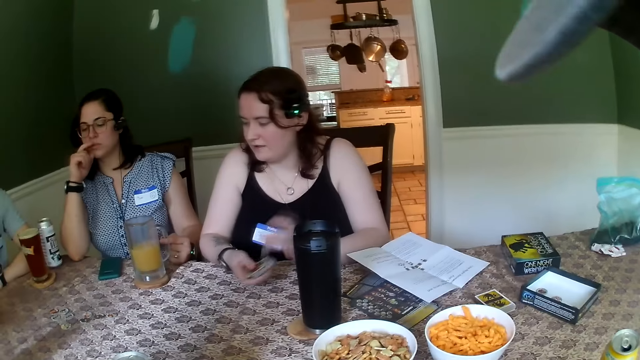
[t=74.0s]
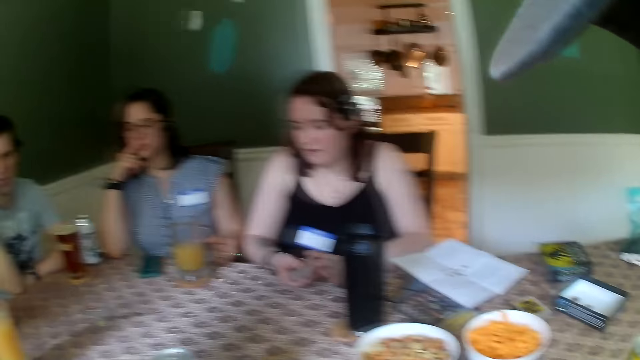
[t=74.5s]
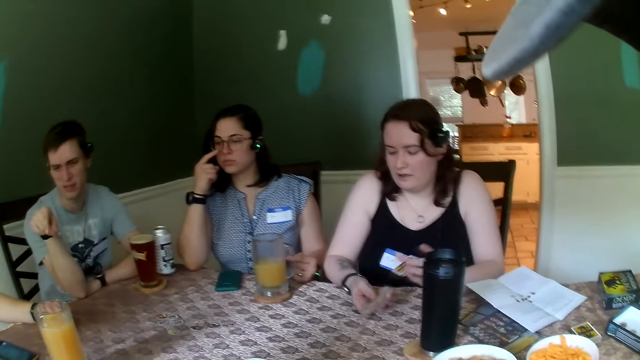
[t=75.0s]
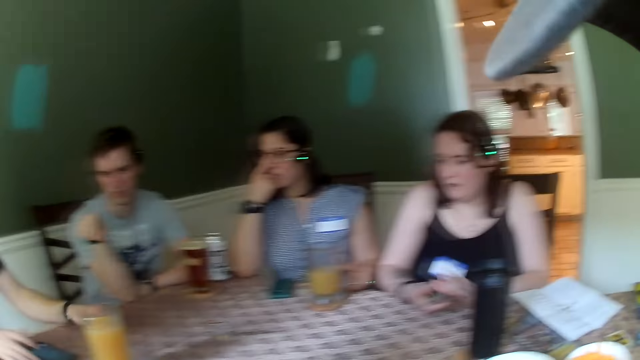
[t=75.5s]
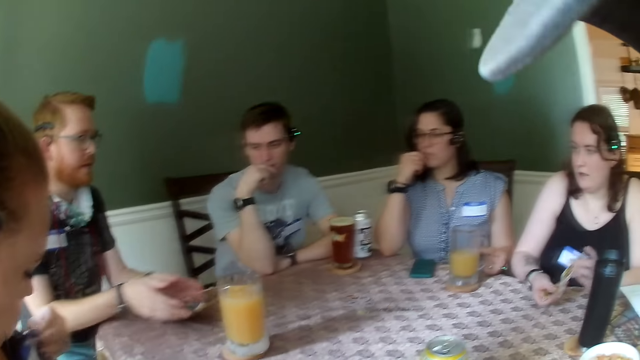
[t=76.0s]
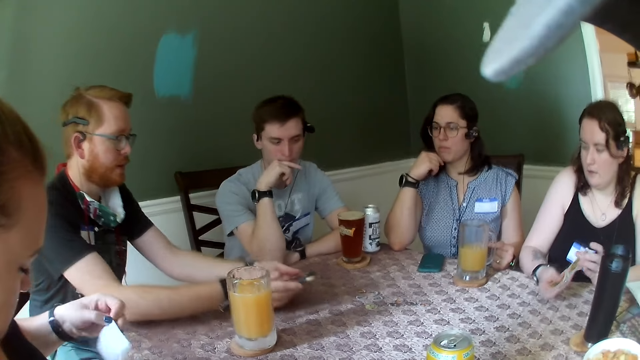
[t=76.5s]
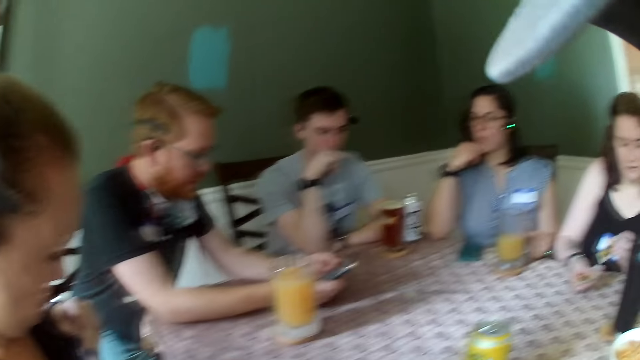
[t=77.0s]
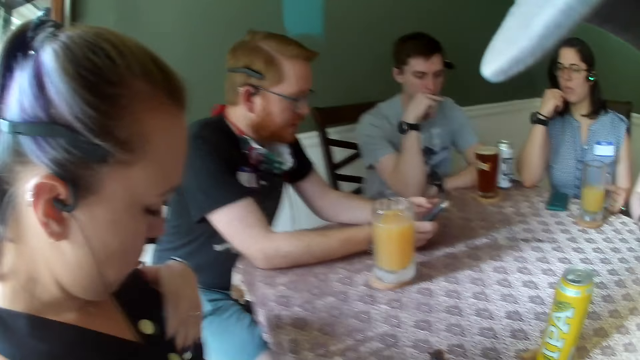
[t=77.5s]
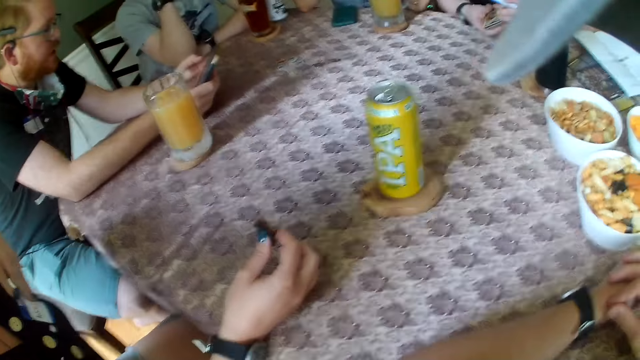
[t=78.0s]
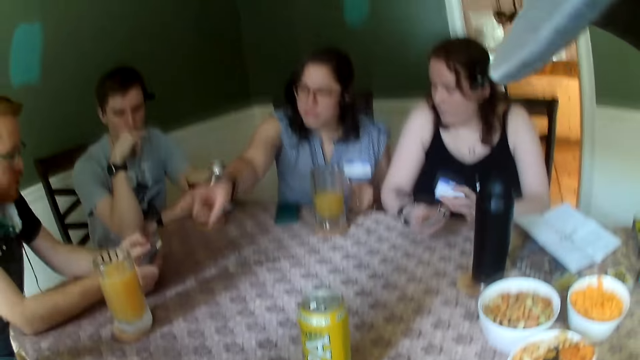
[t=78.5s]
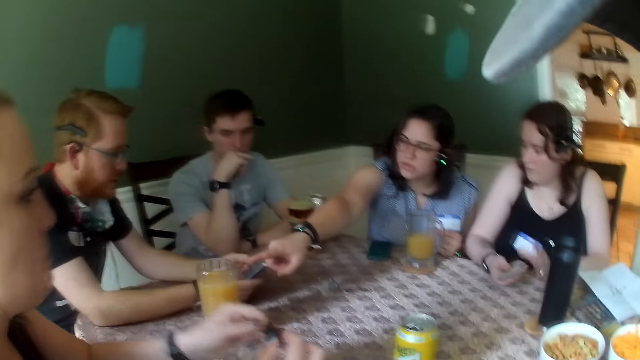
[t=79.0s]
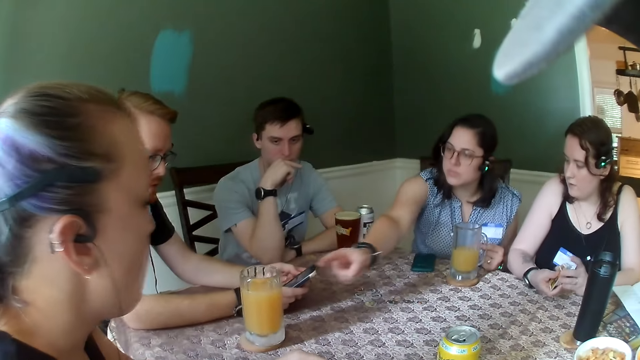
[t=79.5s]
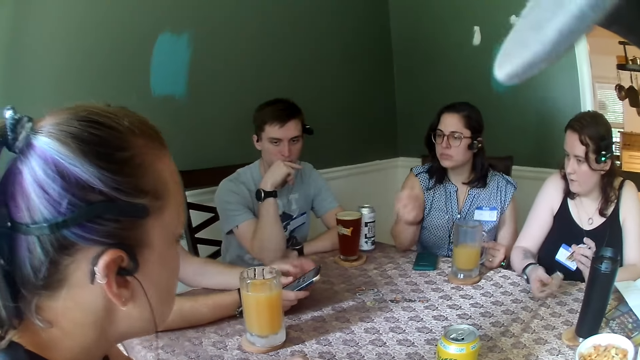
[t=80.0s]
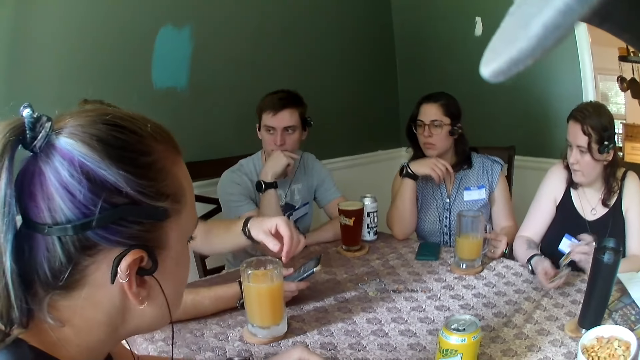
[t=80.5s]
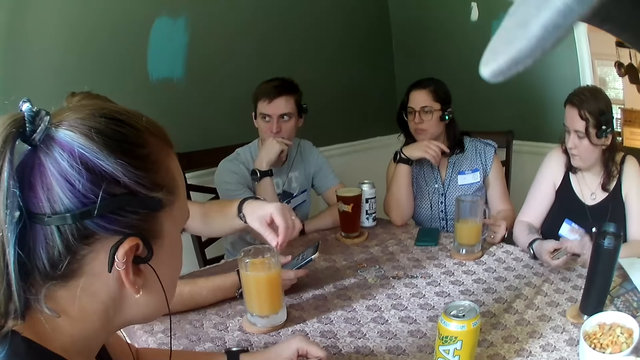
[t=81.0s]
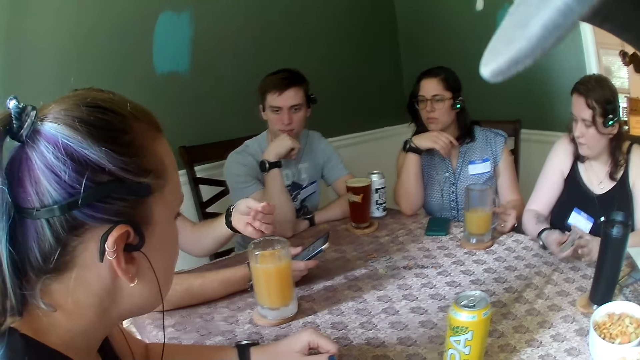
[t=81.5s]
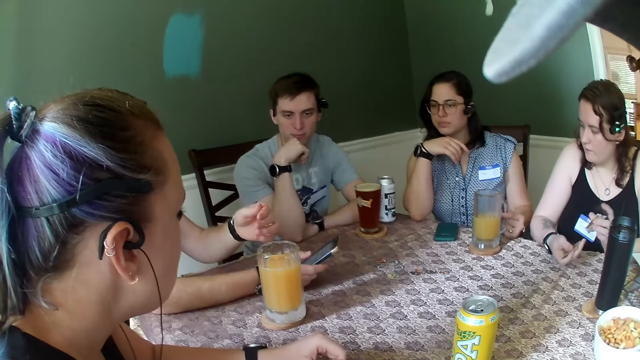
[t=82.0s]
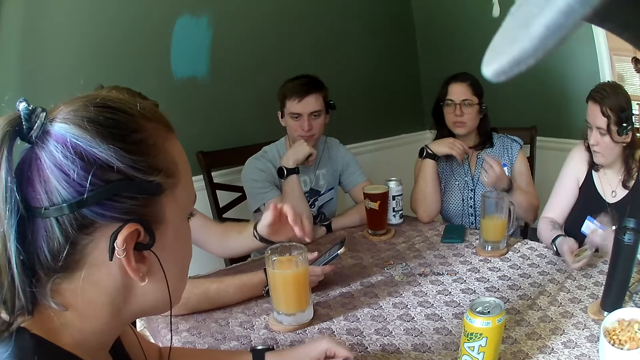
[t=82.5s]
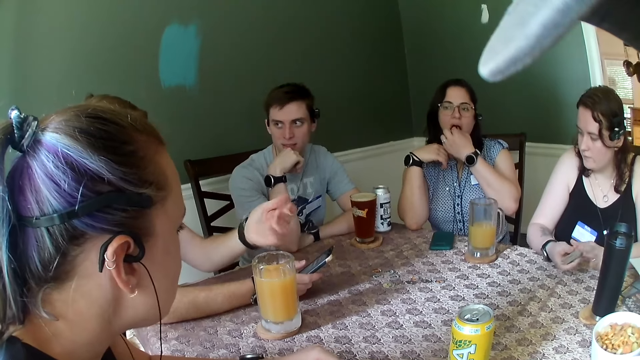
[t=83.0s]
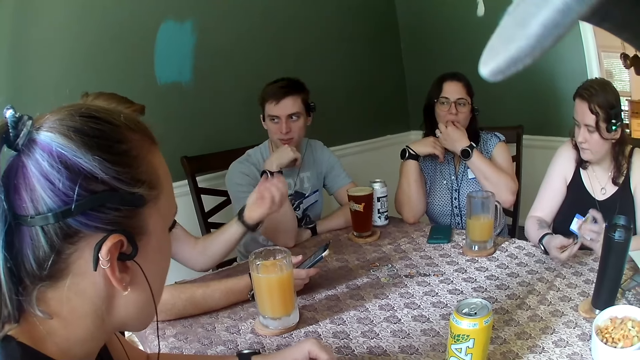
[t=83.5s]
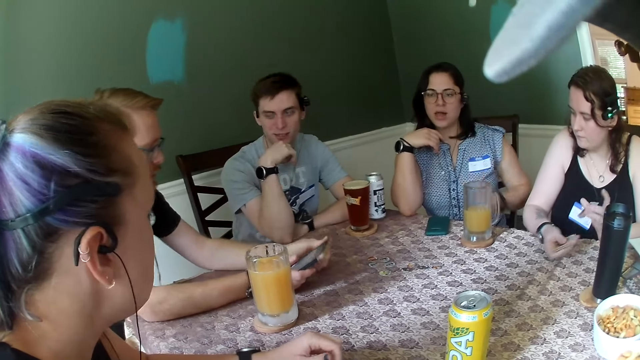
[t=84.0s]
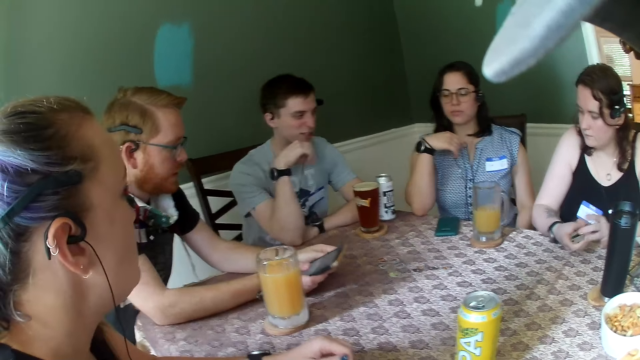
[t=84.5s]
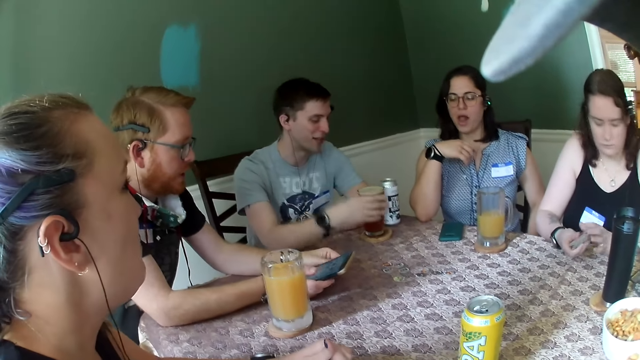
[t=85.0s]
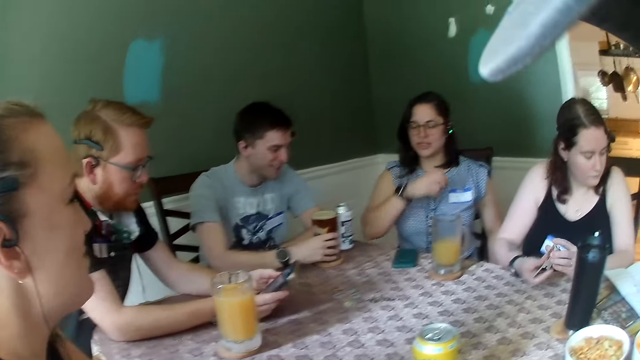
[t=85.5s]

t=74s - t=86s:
The woman shuffles the card in her hands. The man converses with another man. The other man operates a phone with both hands. Another woman points her right hand at the glass cup on the table. A person shuffles cards. The camera wearer cleans the mouth of the glass cup with his left hand. Another woman converses with everyone on the table. The first man converses with everyone on the table.

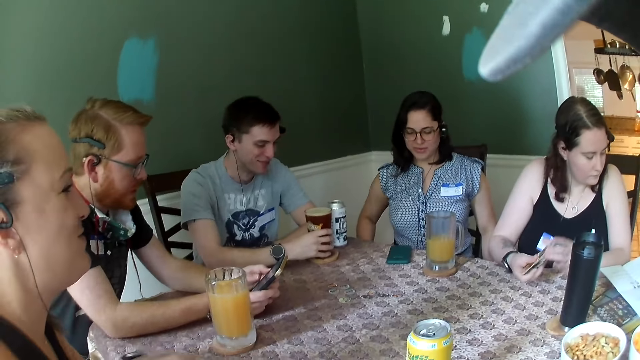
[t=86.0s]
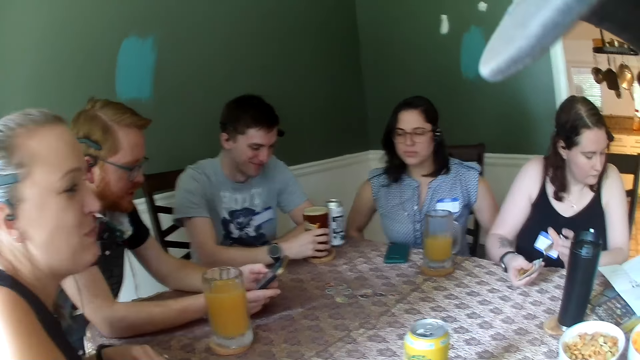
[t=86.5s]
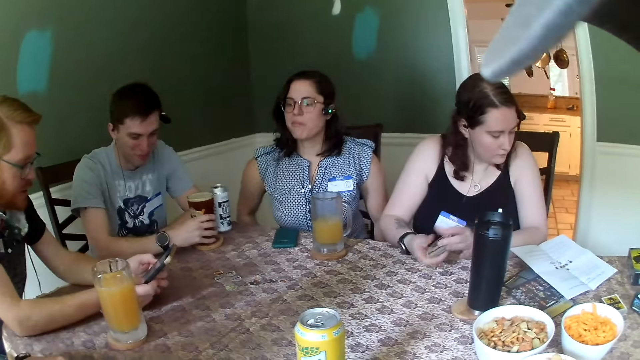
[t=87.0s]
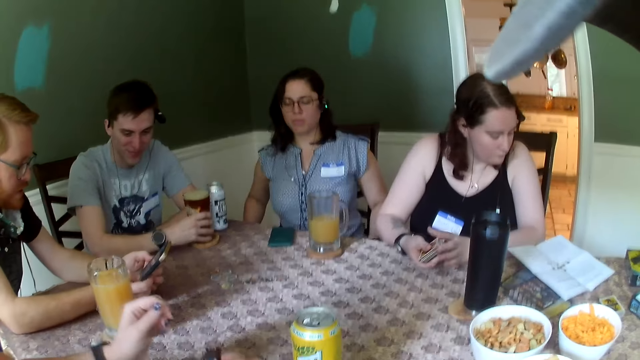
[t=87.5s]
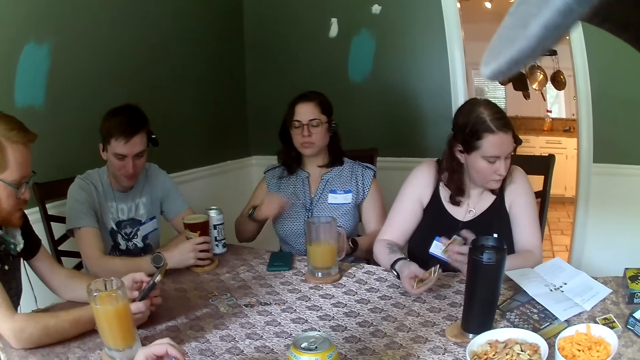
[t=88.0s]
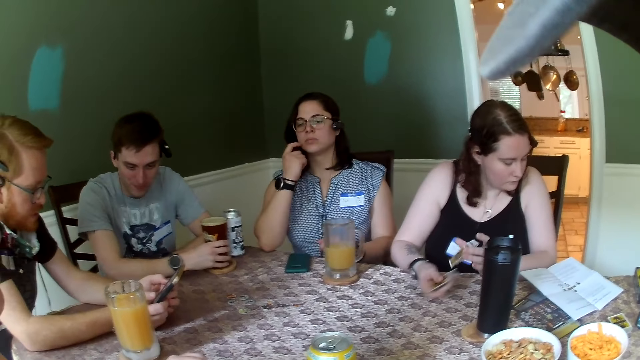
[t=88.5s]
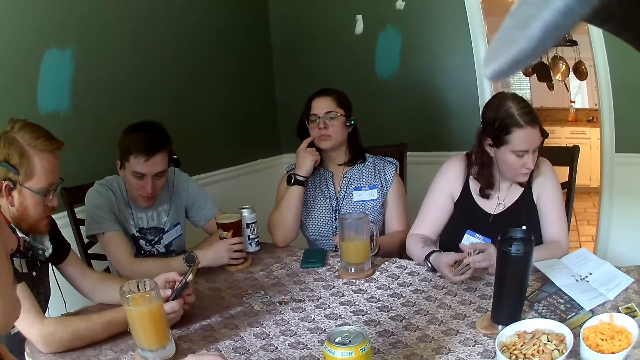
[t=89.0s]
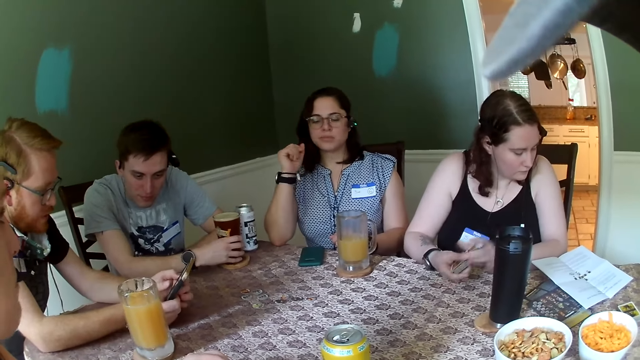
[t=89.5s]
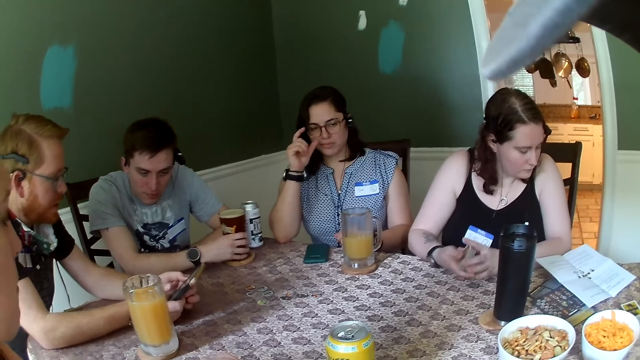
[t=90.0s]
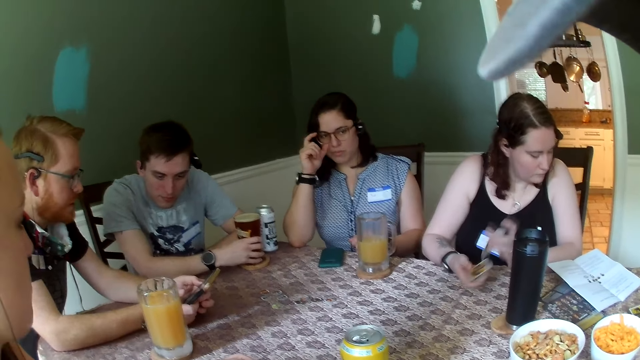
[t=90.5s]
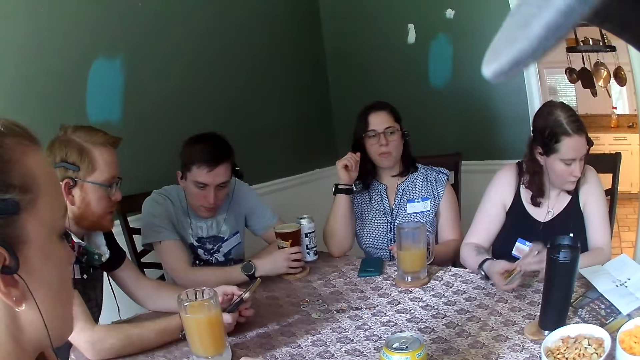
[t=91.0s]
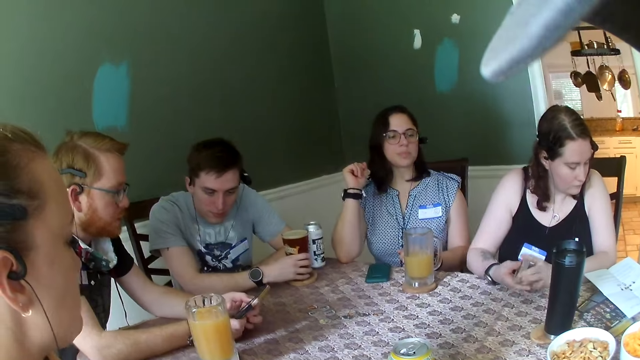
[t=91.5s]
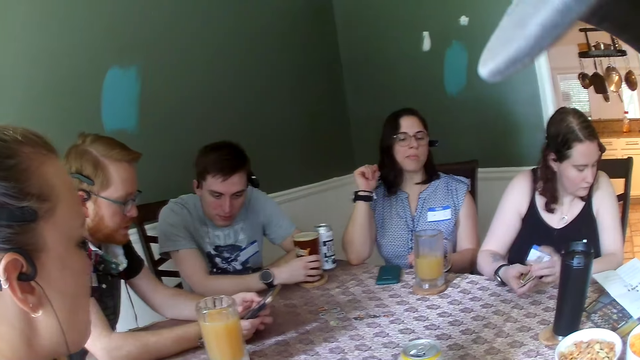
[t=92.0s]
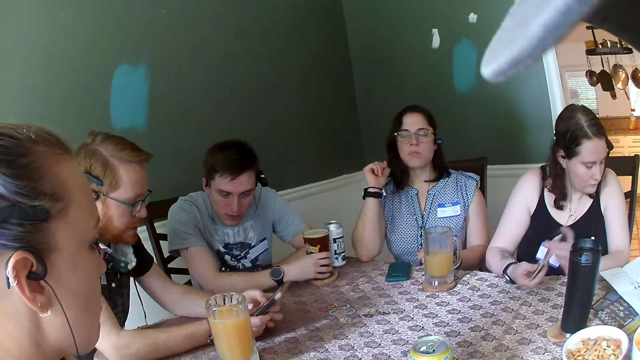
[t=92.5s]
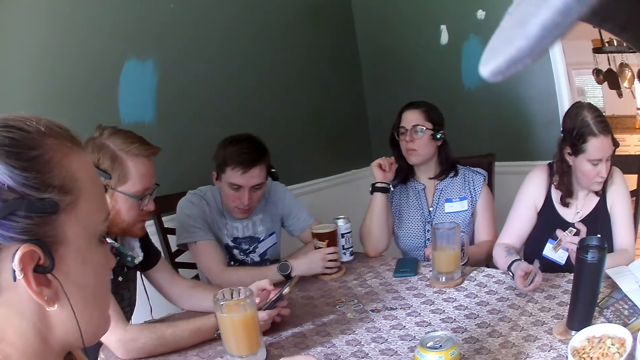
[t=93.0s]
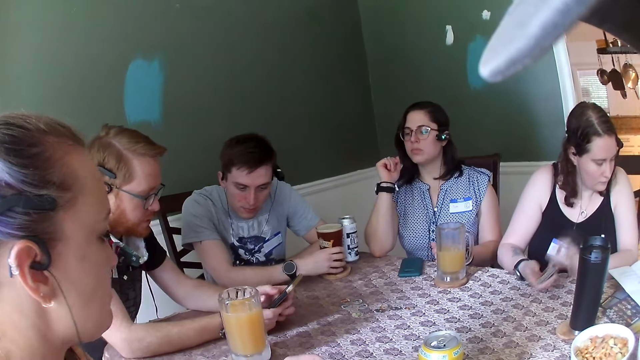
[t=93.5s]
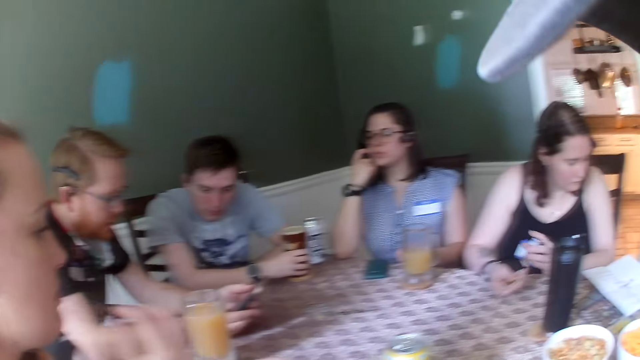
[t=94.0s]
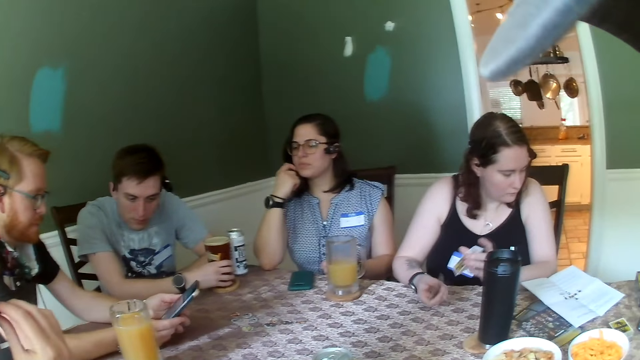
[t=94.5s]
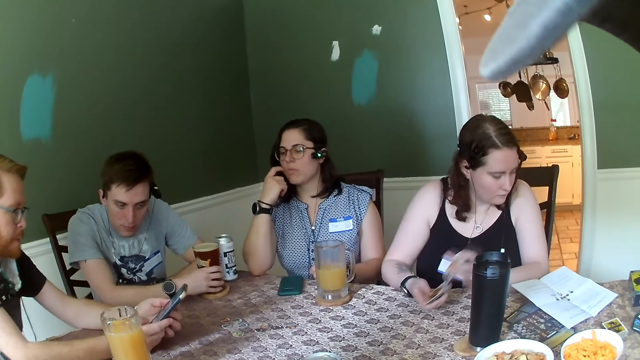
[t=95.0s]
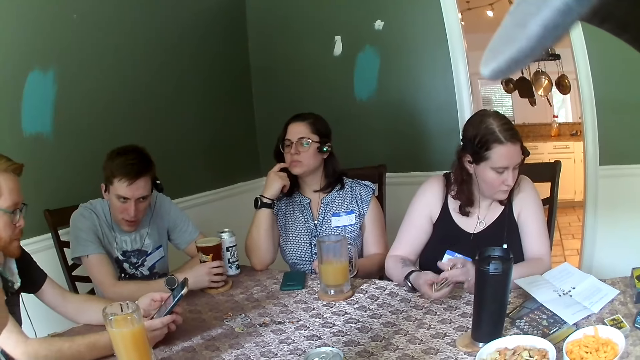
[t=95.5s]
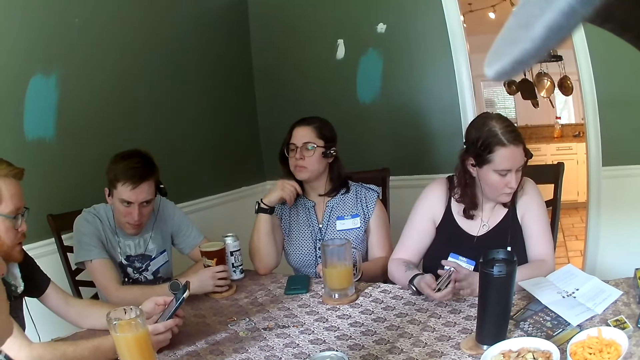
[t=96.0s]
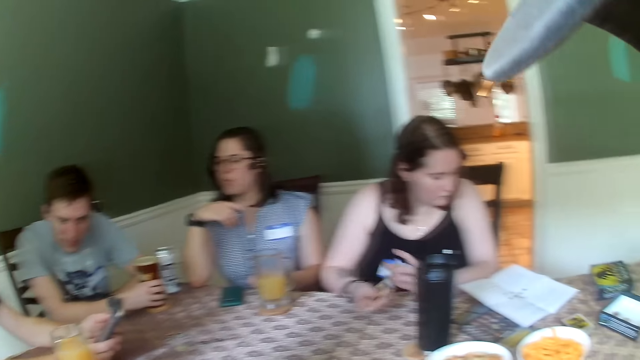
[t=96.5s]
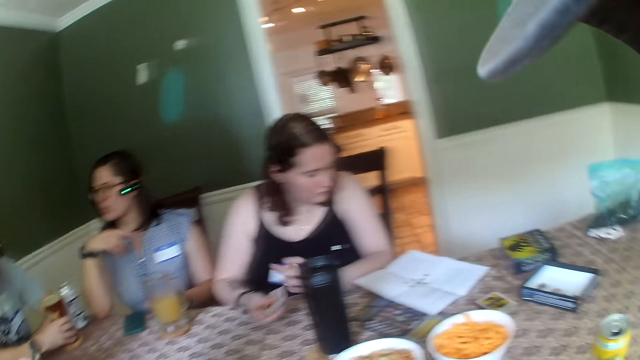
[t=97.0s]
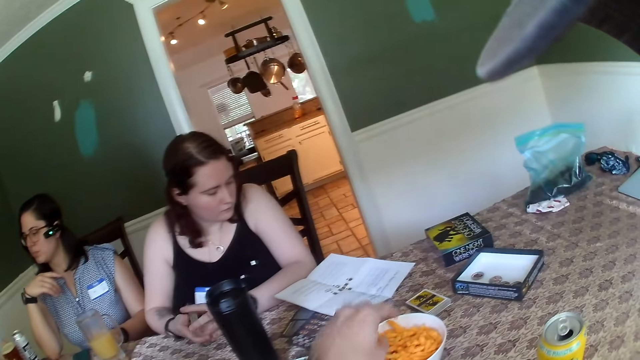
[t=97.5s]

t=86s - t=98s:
The man converses with everyone on the table. The woman scratches her face with her right hand. A person talks. Another man converses with the first man.
